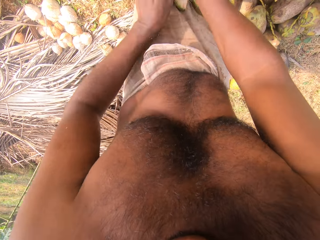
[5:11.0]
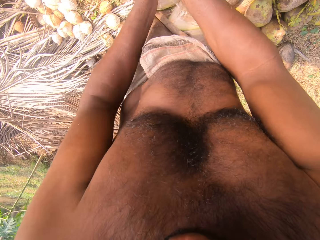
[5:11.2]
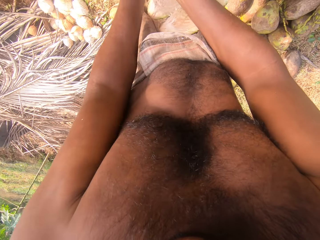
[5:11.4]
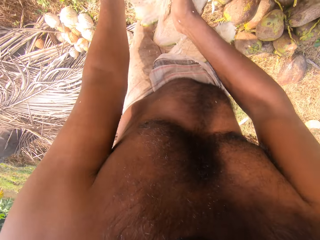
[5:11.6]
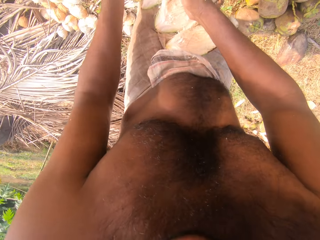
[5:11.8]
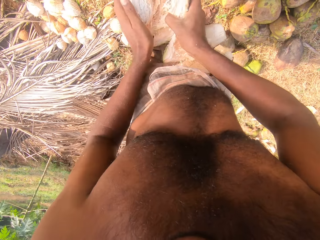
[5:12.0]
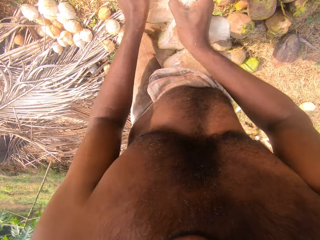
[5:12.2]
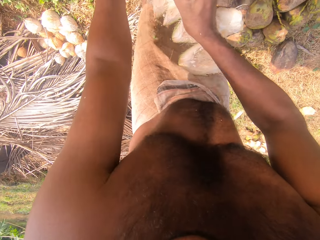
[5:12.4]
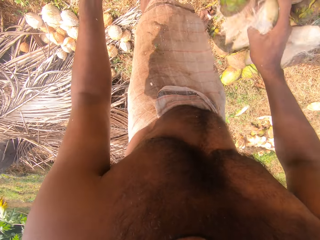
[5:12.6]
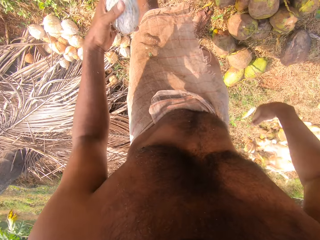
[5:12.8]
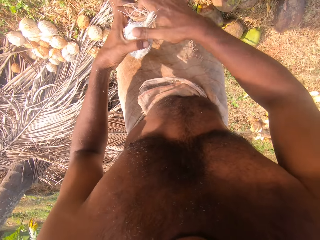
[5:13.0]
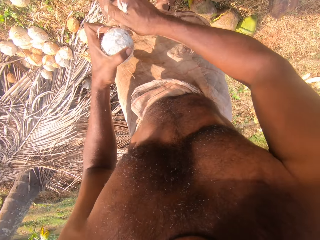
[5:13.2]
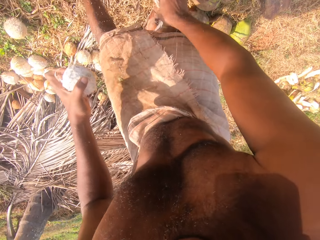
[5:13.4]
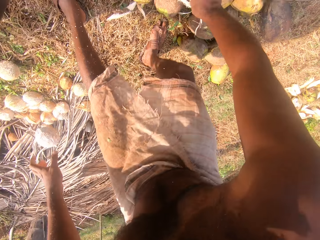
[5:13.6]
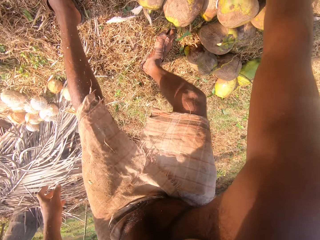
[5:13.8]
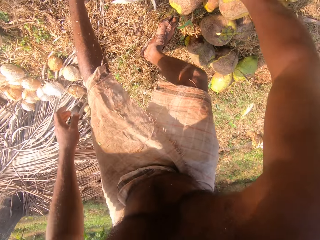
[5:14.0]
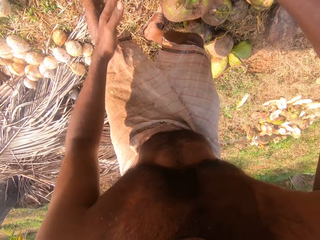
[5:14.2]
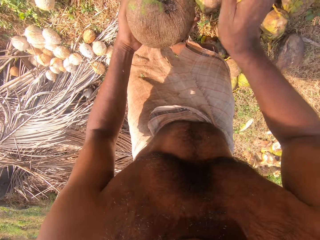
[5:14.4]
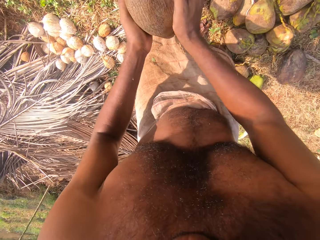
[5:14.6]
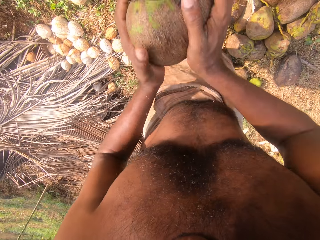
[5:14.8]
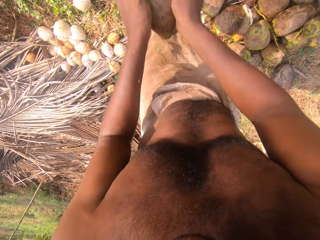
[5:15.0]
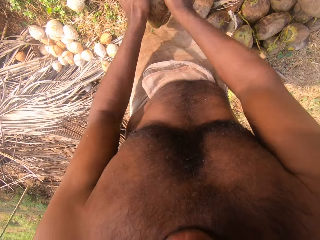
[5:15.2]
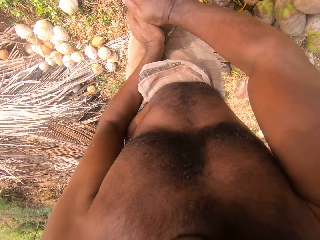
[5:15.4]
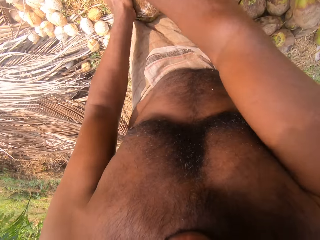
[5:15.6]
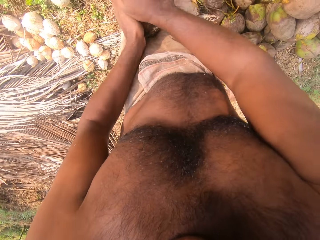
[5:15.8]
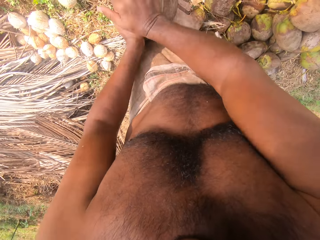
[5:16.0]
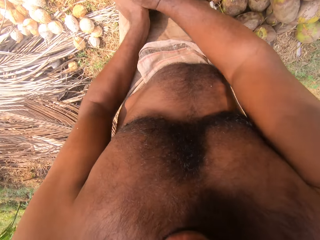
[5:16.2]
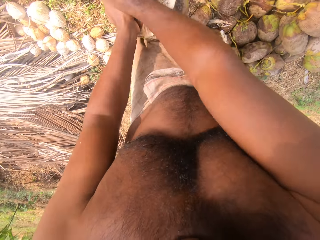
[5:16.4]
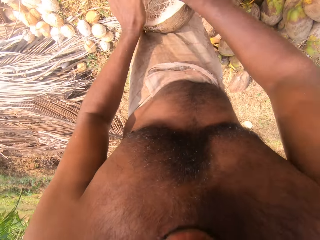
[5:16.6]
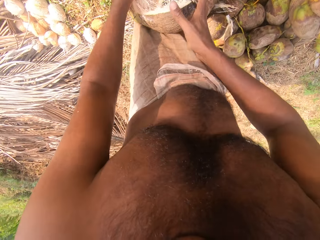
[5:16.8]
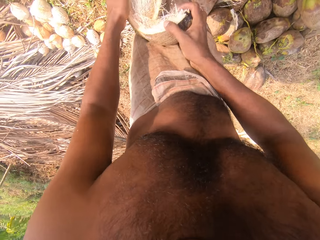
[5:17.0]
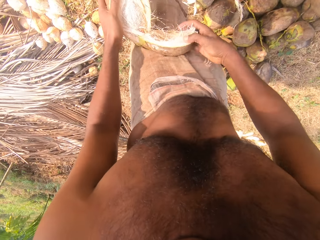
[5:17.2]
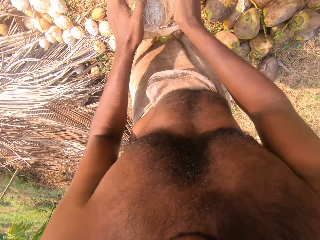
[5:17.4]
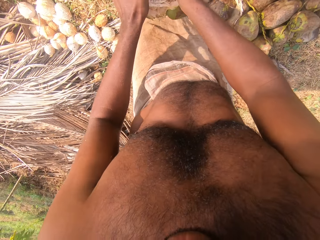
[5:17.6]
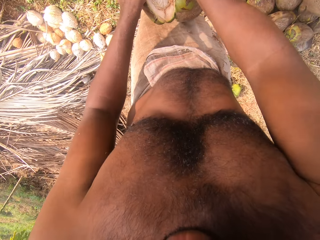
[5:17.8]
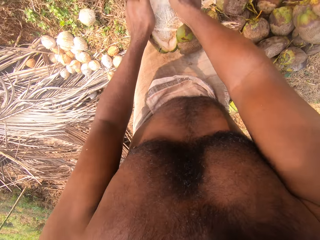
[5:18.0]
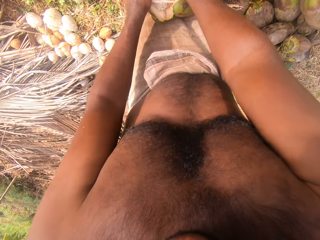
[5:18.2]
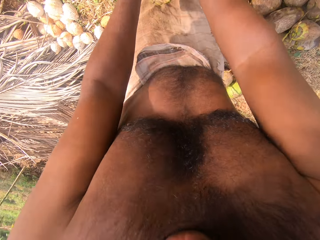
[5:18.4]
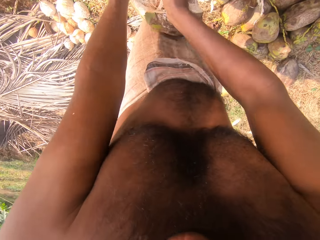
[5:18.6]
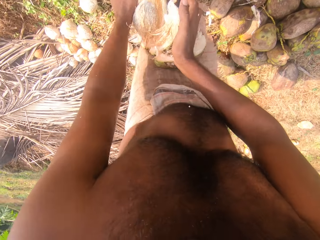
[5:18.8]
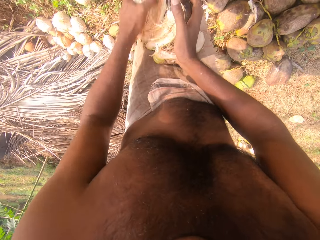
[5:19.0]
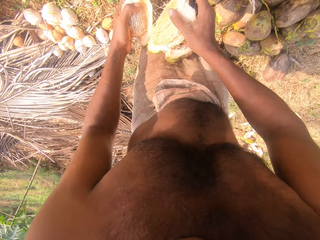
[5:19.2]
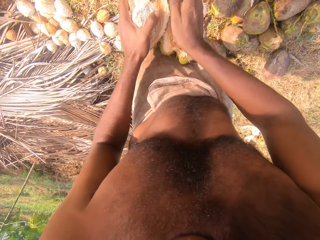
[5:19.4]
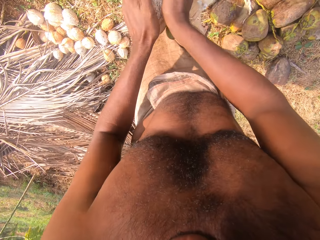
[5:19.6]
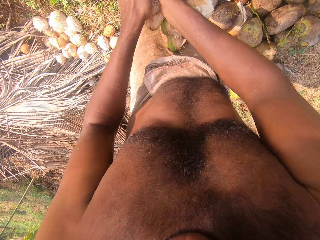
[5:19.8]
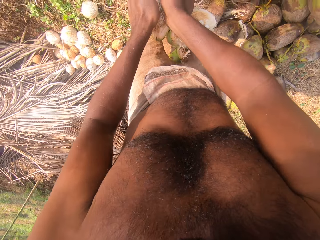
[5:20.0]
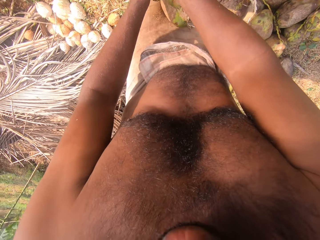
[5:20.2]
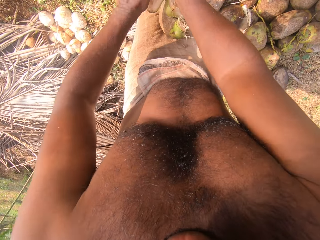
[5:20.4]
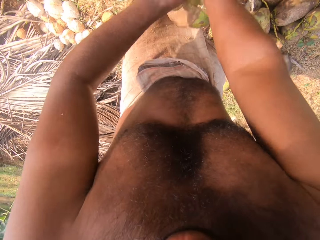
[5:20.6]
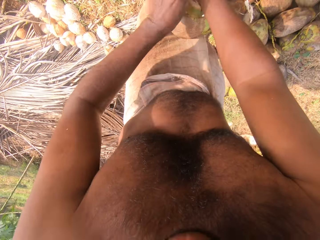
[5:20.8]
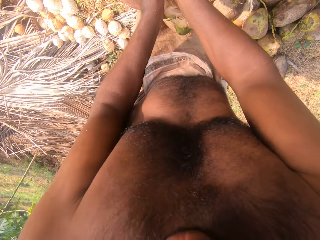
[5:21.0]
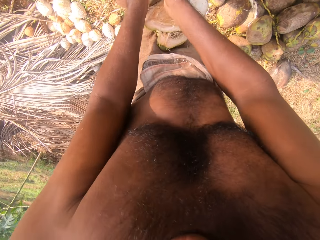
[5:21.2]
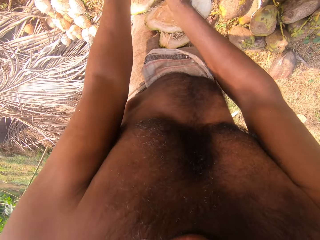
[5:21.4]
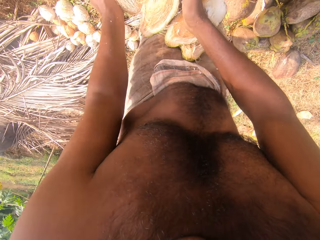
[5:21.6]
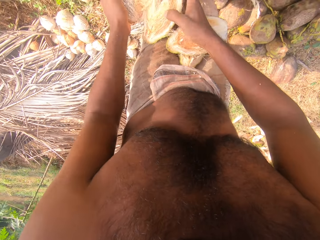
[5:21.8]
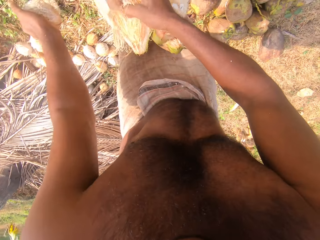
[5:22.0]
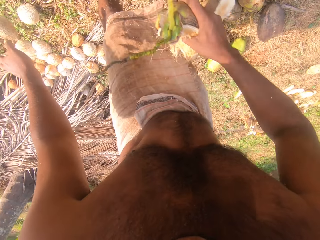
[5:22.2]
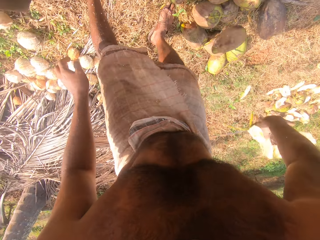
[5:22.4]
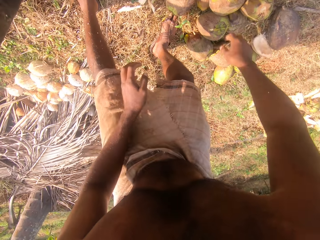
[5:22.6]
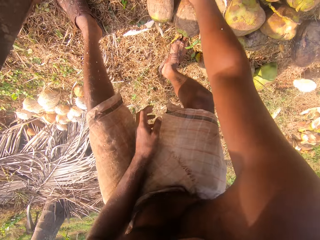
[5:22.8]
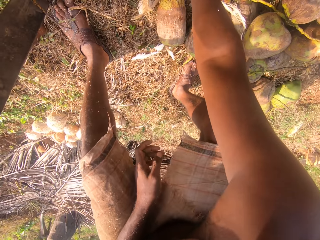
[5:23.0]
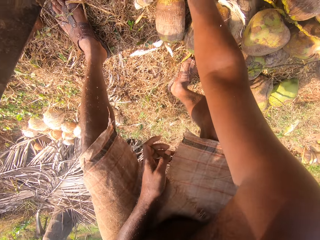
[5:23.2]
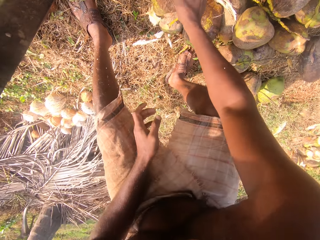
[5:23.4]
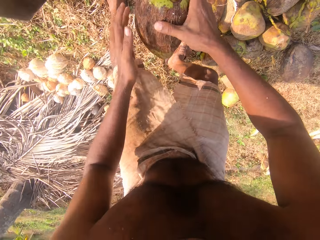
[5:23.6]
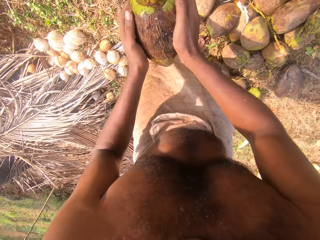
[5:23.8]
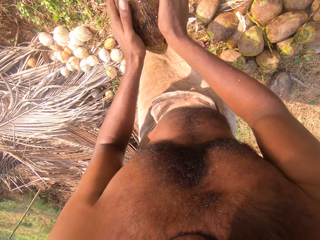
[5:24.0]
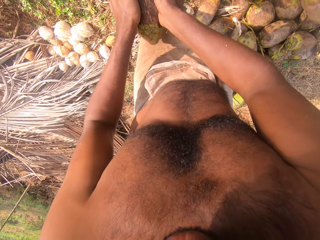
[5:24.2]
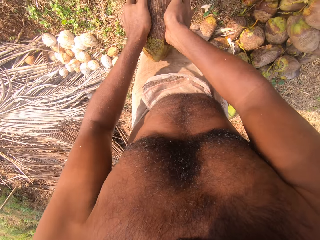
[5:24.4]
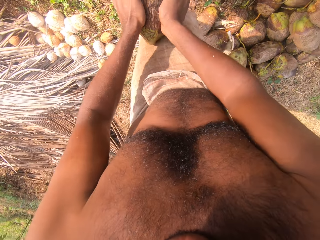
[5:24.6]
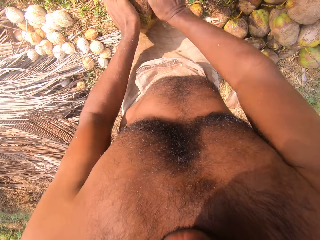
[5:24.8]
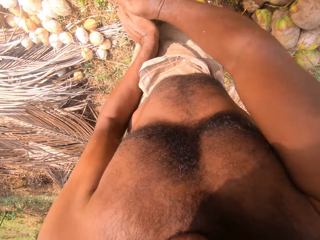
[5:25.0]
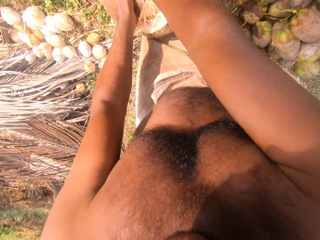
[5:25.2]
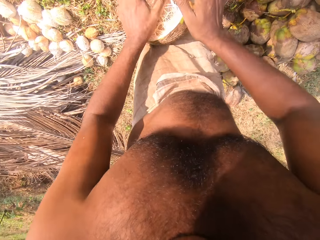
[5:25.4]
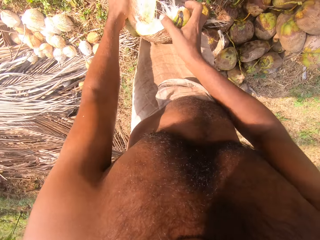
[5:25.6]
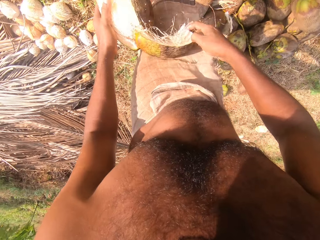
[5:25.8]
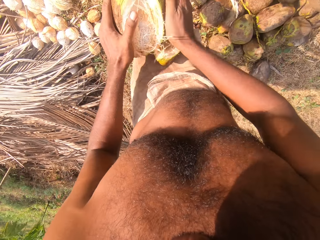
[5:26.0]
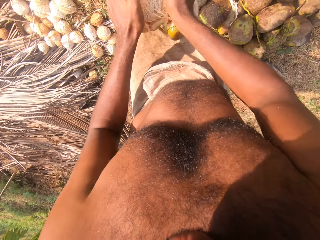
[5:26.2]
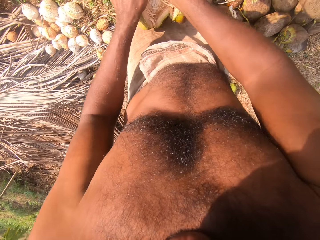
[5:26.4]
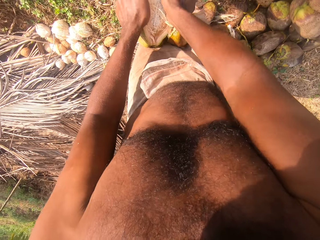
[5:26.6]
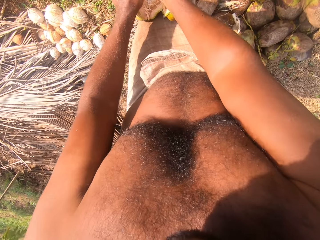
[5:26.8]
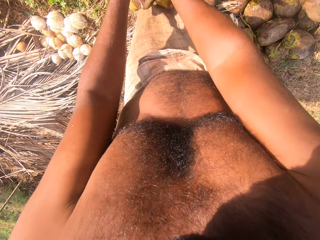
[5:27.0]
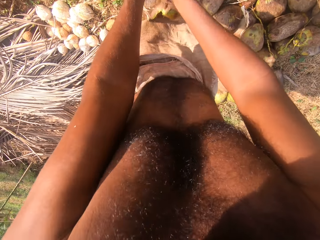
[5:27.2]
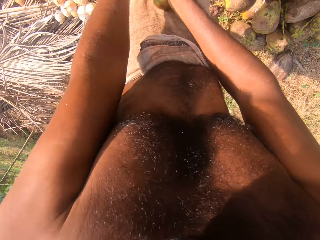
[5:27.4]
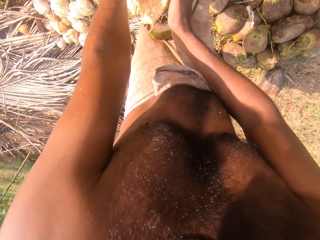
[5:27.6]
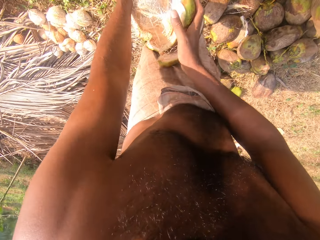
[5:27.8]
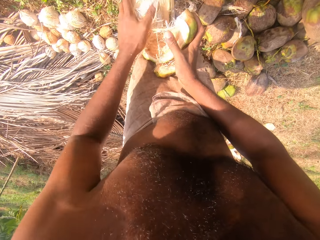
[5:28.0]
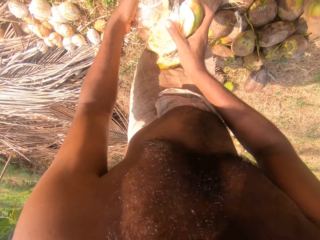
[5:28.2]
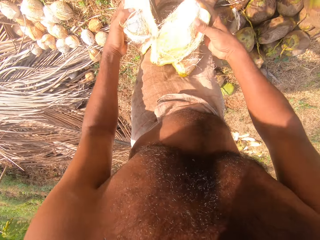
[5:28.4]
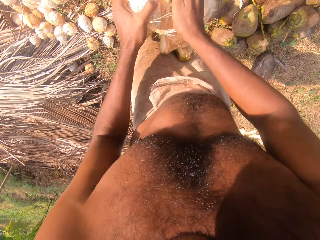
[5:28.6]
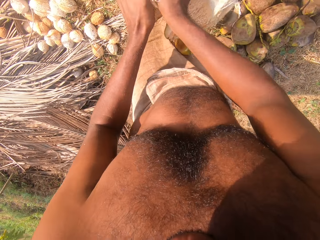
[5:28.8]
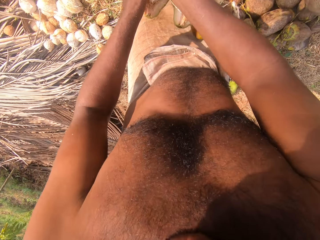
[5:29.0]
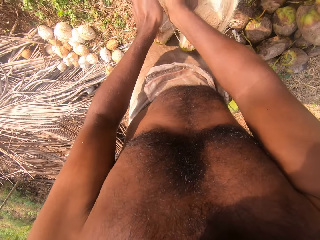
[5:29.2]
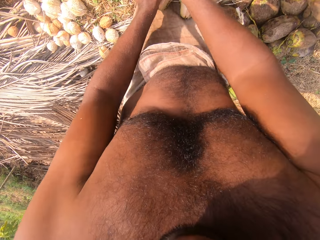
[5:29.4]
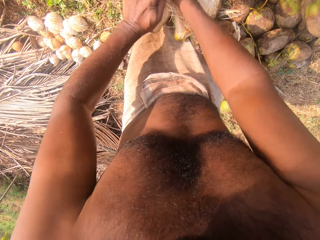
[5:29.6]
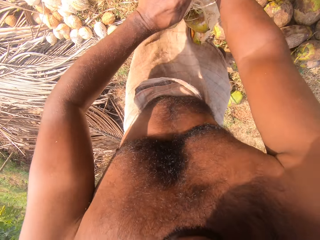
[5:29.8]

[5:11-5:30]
The camera wearer removes the coconut from the coconut husk in his right hand with his left hand. He drops the husk of the coconut in his right hand on the ground. He removes the husk from the coconut in his left hand with his right hand. He drops the coconut in his left hand on the ground. He drops the coconut husk in his right hand on the ground. He takes a coconut from the ground with his right hand. He holds the coconut with both hands. He hits the coconut in his hands on the knife on the ground. He breaks the coconut. He separates the coconut from the coconut husk on the knife on the ground with his hands. He removes the coconut from the coconut husk in his right hand with his left hand. He drops the coconut in his left hand on the ground. He drops the coconut husk in his right hand on the ground. He takes a coconut from the ground with his right hand. He holds the coconut with both hands. He breaks the coconut. He separates the coconut from the coconut husk on the knife on the ground with his hands.

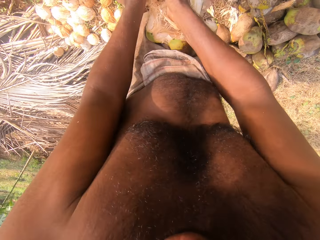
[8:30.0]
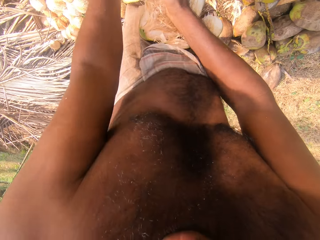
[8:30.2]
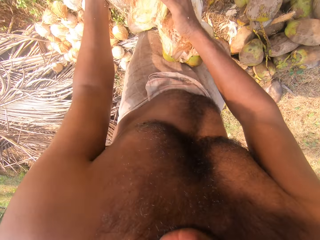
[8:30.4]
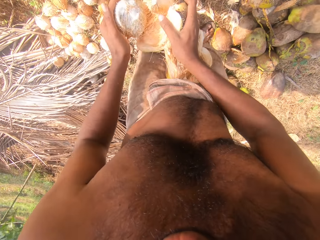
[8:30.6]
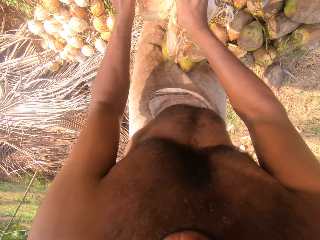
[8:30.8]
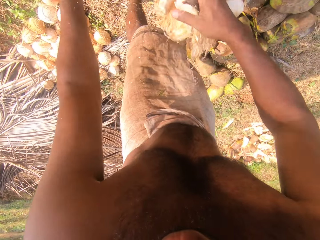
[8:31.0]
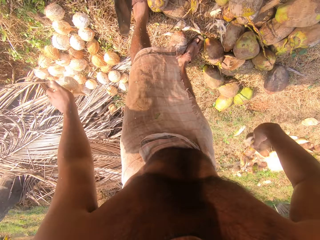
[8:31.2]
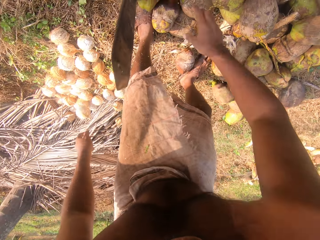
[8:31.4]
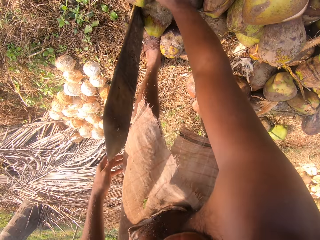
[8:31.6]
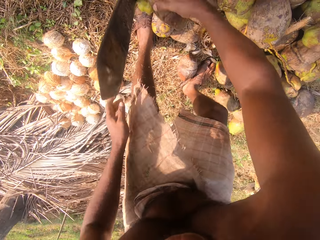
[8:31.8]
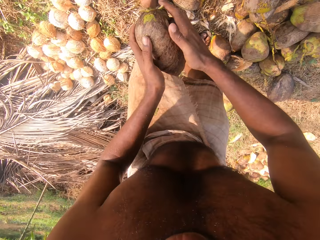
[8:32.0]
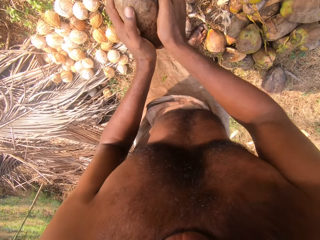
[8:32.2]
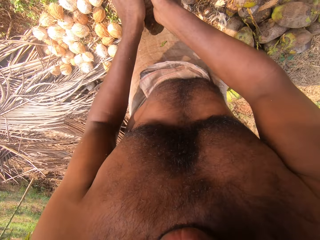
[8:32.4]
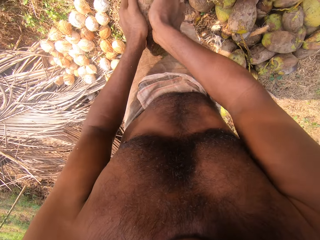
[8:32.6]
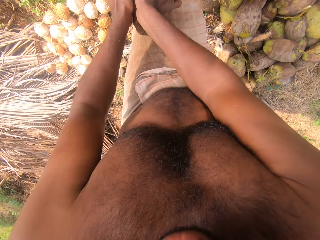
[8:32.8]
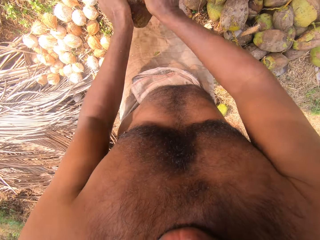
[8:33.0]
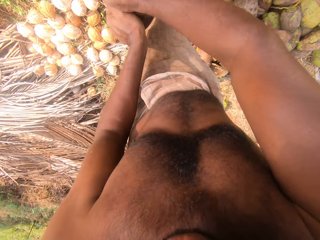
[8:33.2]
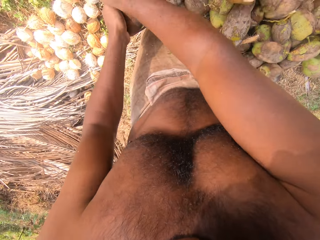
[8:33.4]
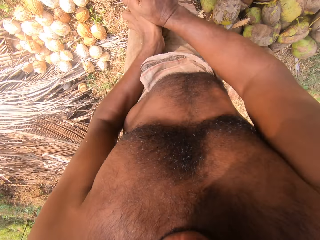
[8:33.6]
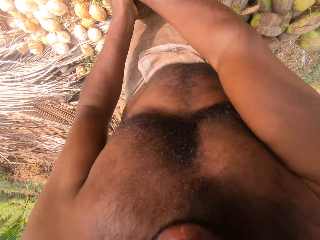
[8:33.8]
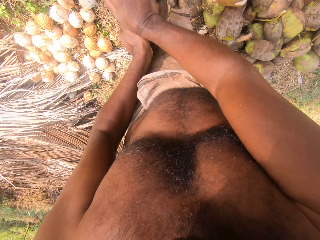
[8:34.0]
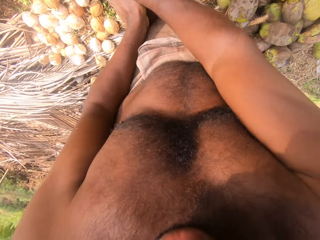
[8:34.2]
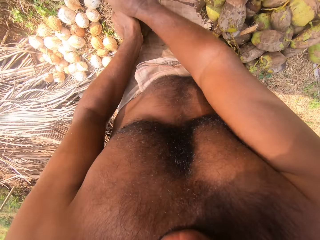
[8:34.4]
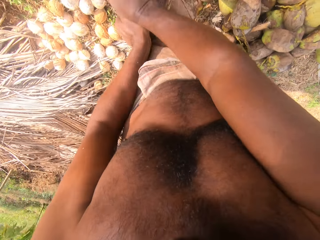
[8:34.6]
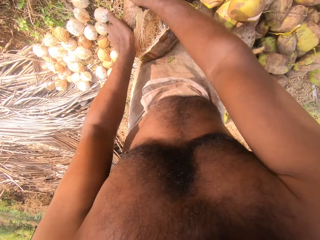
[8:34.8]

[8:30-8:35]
The camera wearer removes the coconut from the coconut husk in his right hand with his left hand. He drops the coconut in his left hand on the ground. He drops the coconut husk in his right hand on the ground. He takes a coconut from the ground with his right hand. He holds the coconut with both hands. He presses the coconut in his hands on the knife on the ground. He separates the coconut from the coconut husk on the knife on the ground with his hands.
